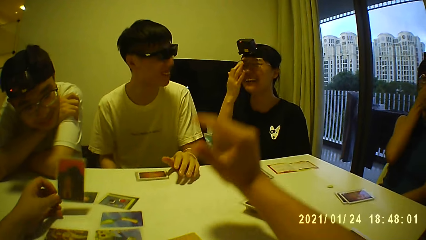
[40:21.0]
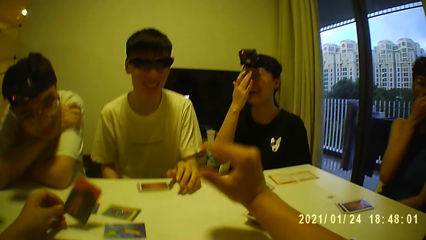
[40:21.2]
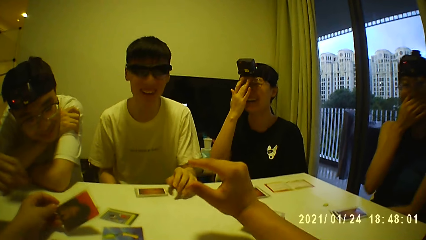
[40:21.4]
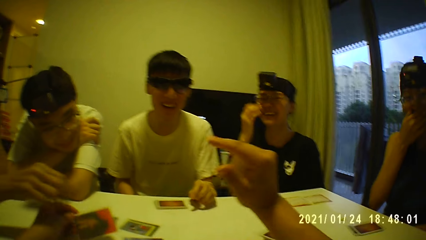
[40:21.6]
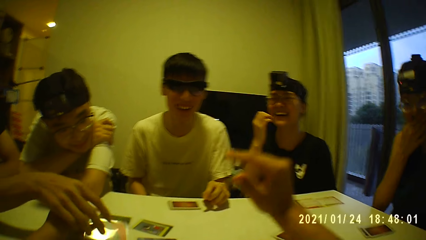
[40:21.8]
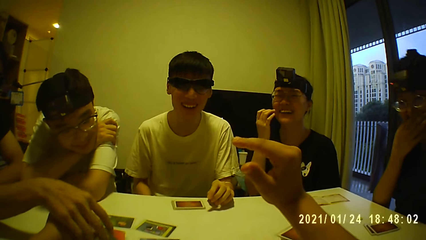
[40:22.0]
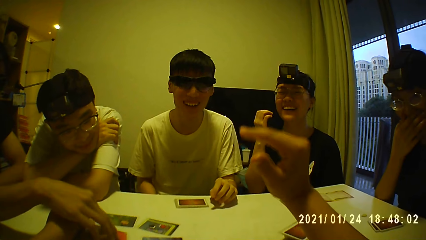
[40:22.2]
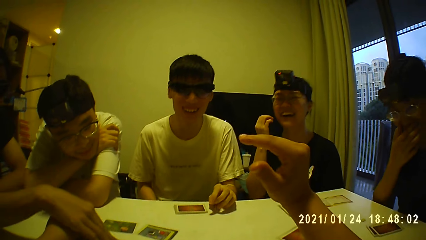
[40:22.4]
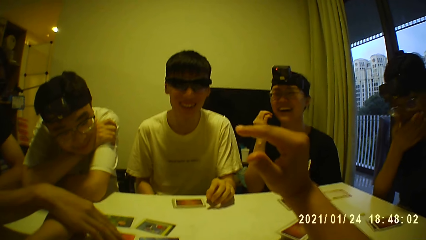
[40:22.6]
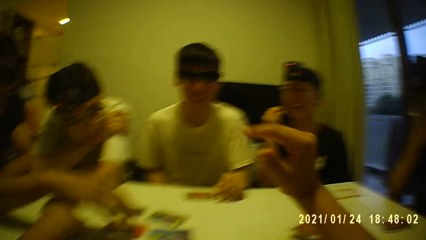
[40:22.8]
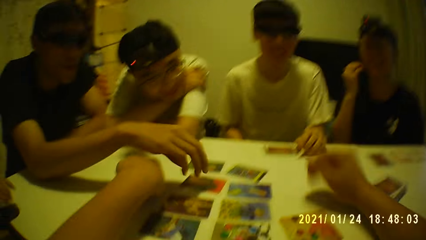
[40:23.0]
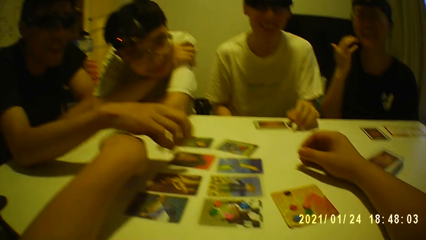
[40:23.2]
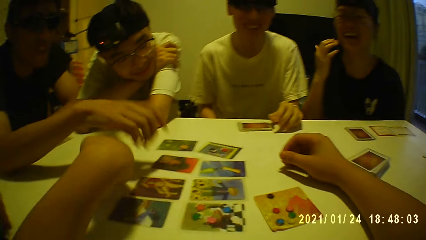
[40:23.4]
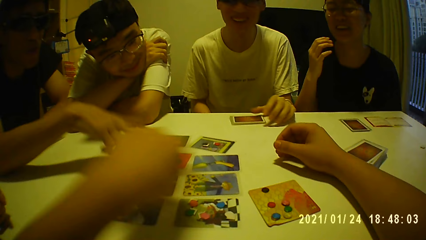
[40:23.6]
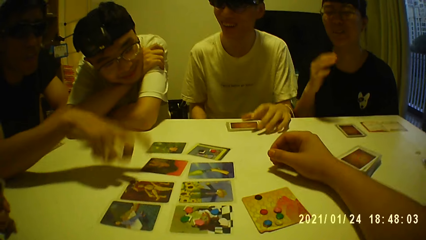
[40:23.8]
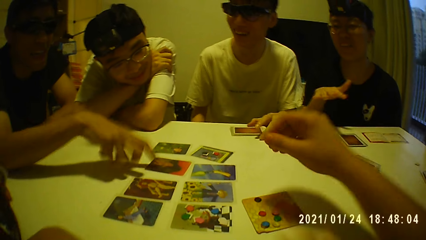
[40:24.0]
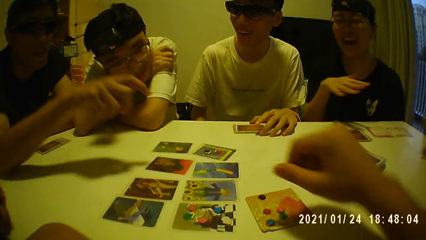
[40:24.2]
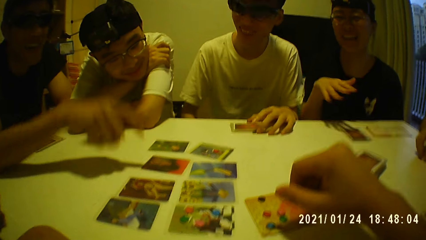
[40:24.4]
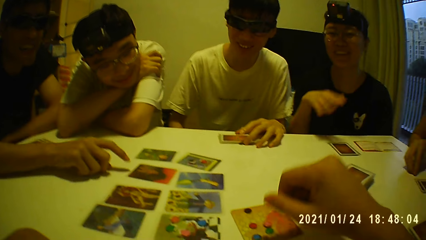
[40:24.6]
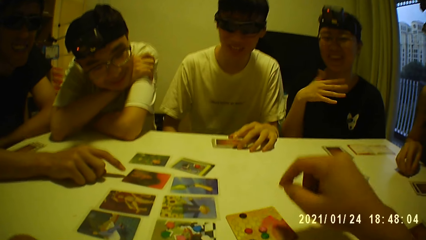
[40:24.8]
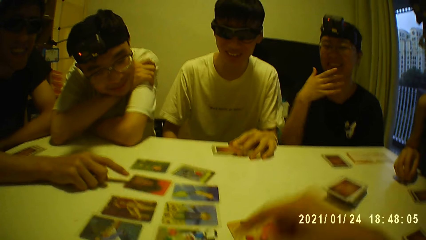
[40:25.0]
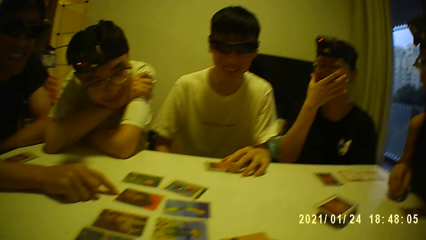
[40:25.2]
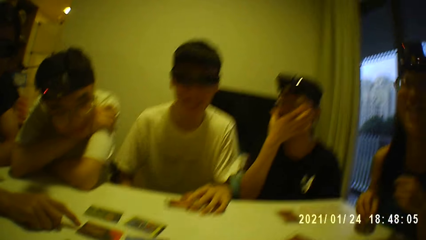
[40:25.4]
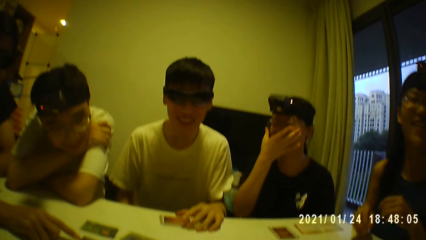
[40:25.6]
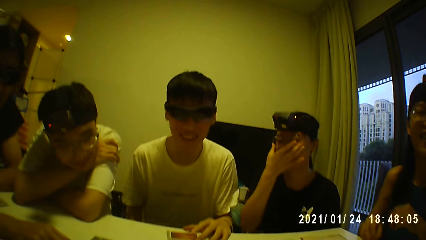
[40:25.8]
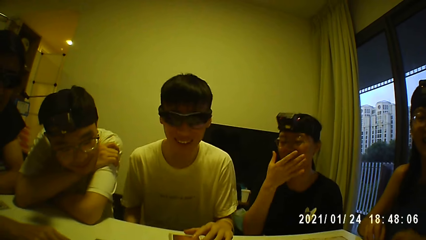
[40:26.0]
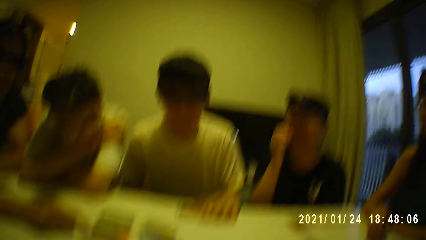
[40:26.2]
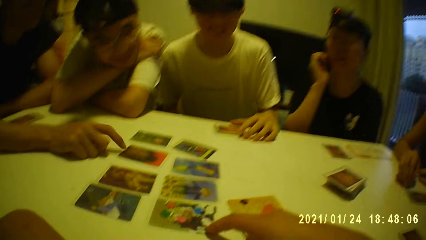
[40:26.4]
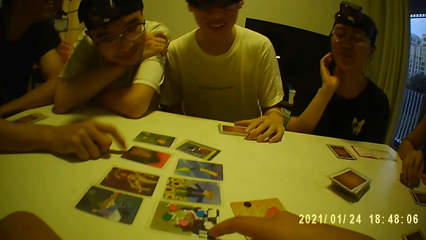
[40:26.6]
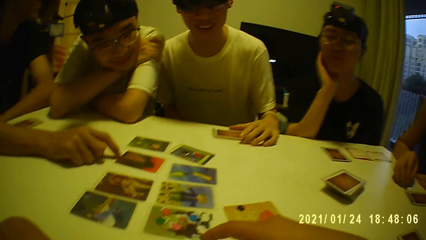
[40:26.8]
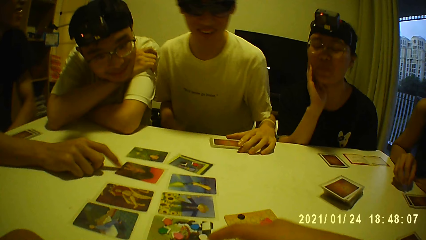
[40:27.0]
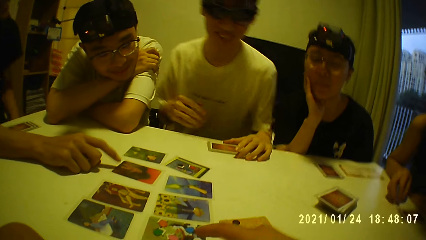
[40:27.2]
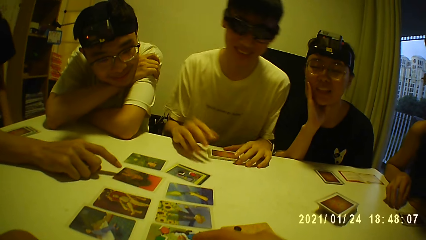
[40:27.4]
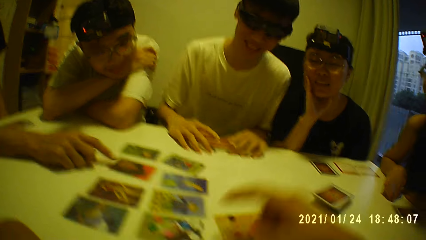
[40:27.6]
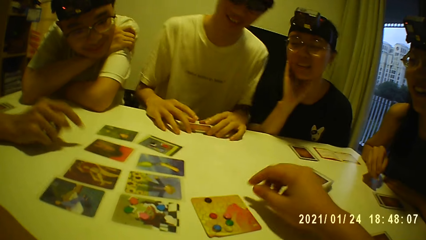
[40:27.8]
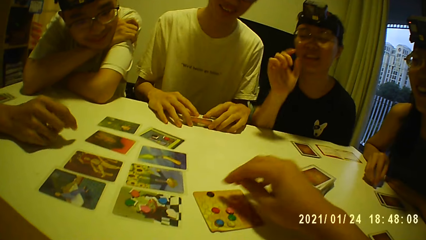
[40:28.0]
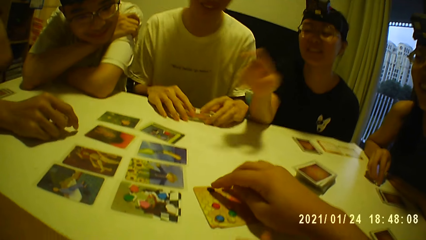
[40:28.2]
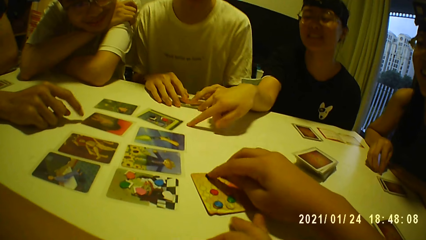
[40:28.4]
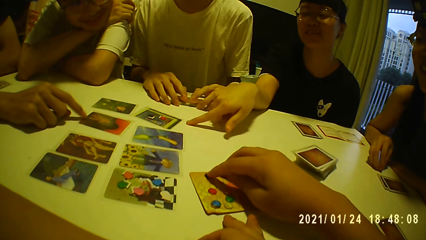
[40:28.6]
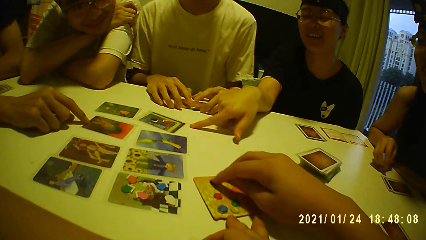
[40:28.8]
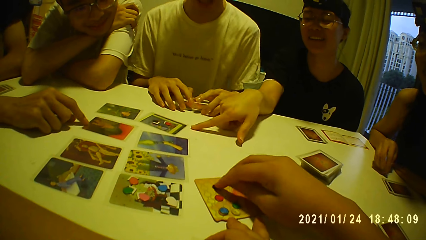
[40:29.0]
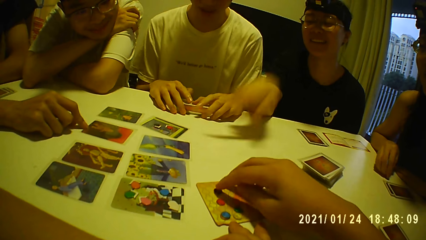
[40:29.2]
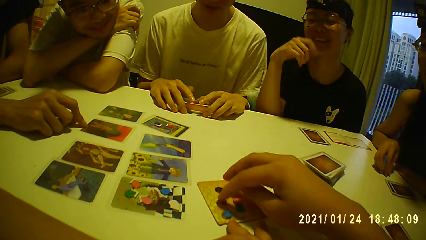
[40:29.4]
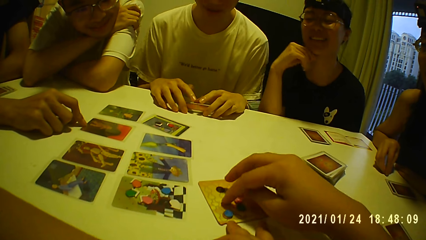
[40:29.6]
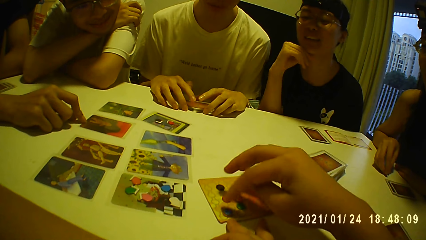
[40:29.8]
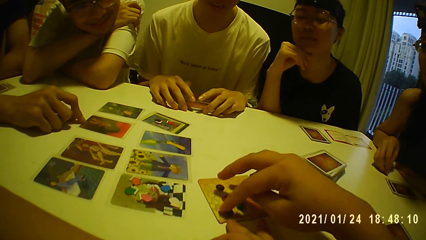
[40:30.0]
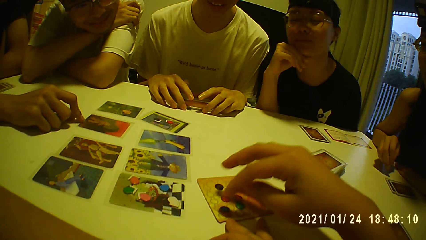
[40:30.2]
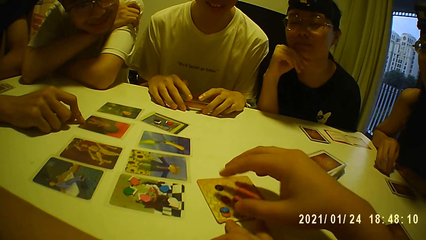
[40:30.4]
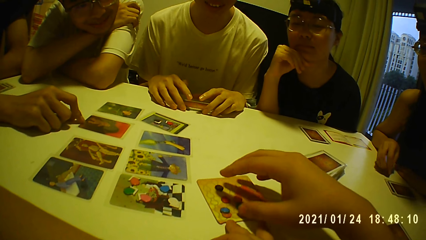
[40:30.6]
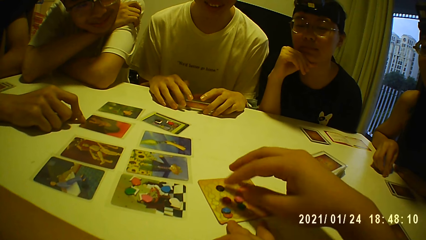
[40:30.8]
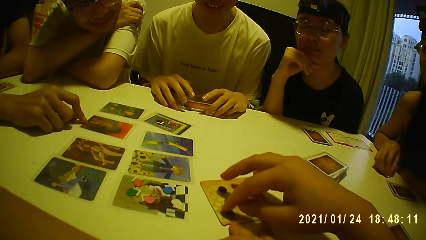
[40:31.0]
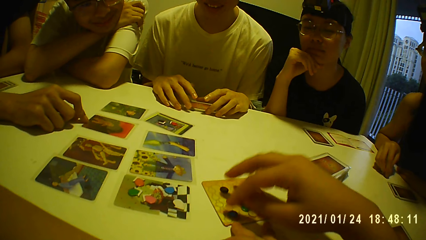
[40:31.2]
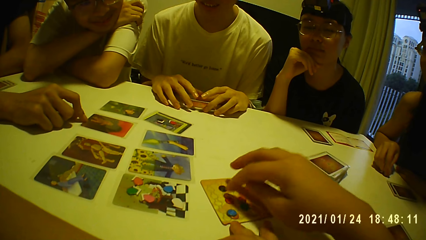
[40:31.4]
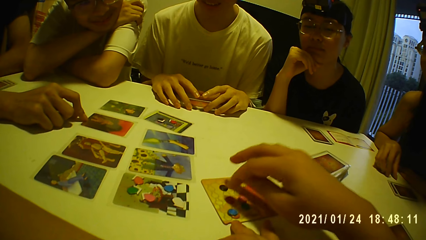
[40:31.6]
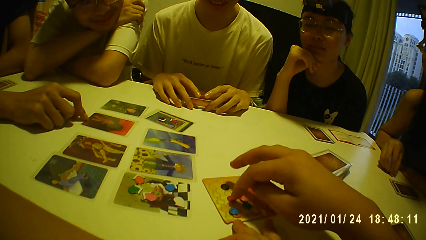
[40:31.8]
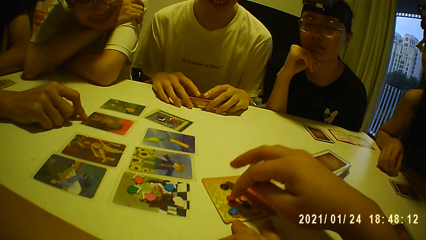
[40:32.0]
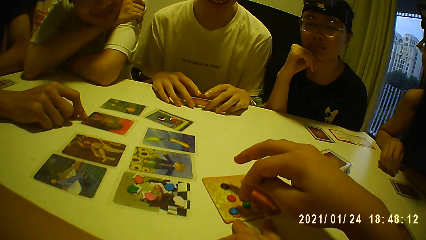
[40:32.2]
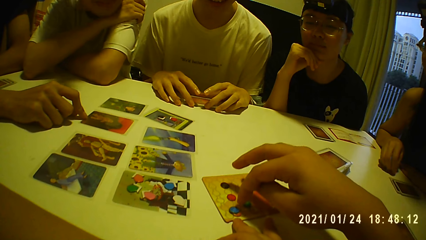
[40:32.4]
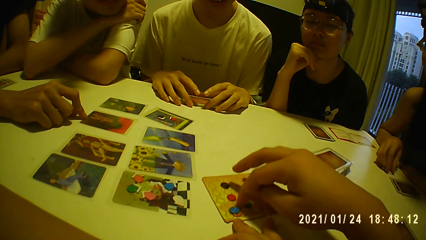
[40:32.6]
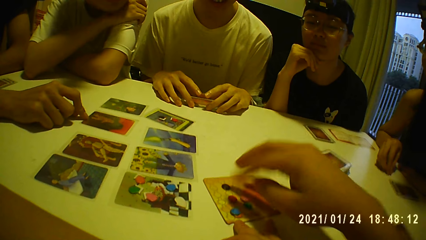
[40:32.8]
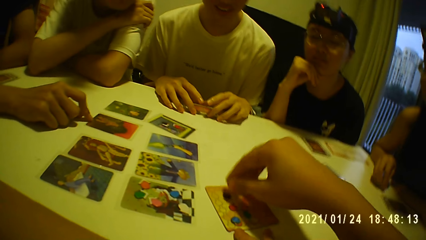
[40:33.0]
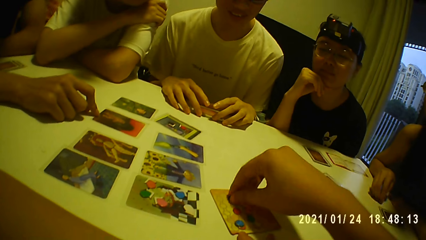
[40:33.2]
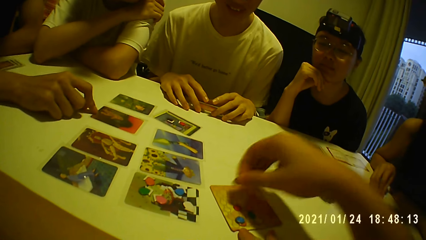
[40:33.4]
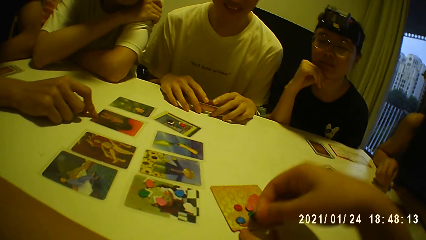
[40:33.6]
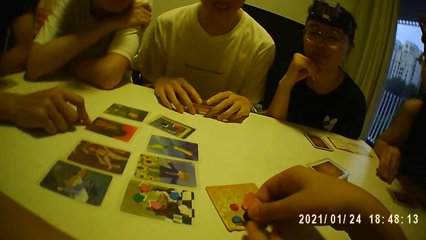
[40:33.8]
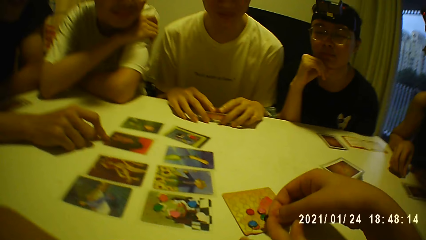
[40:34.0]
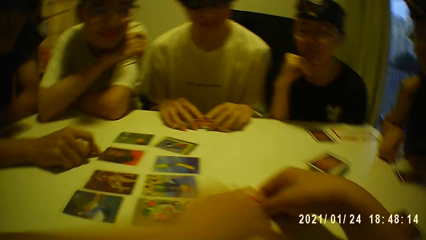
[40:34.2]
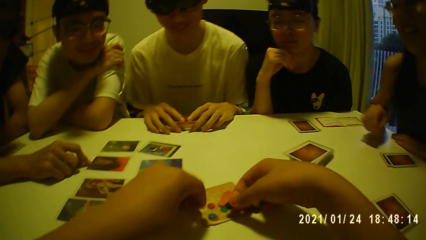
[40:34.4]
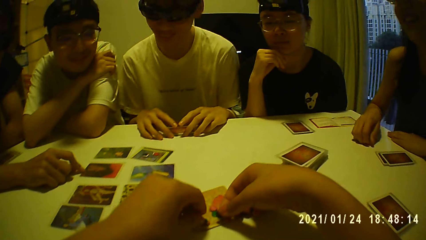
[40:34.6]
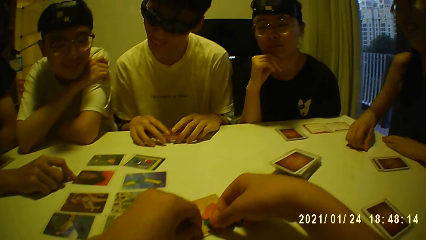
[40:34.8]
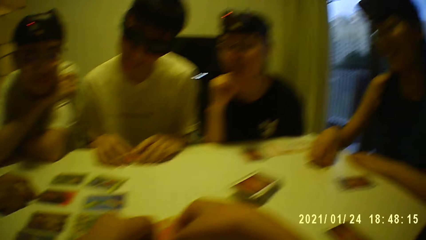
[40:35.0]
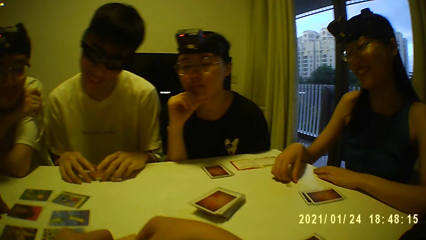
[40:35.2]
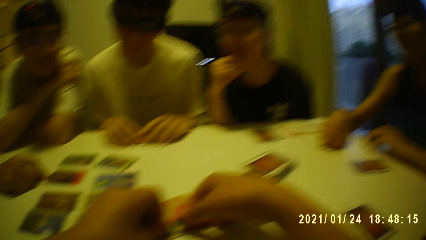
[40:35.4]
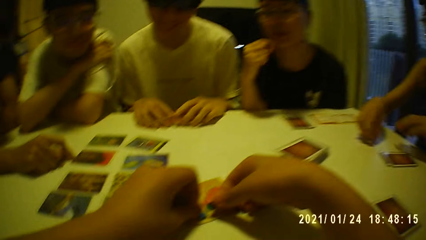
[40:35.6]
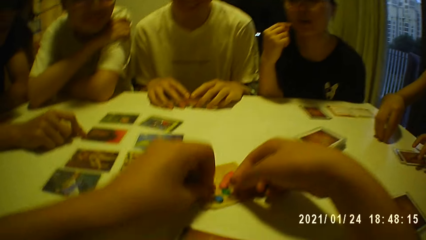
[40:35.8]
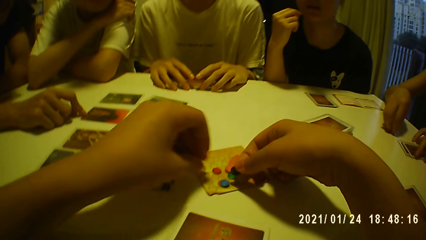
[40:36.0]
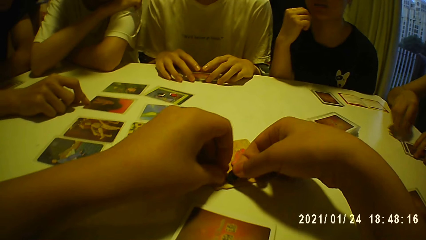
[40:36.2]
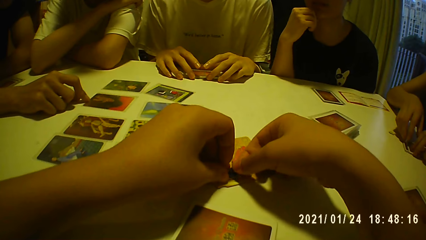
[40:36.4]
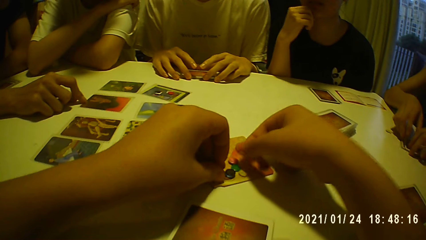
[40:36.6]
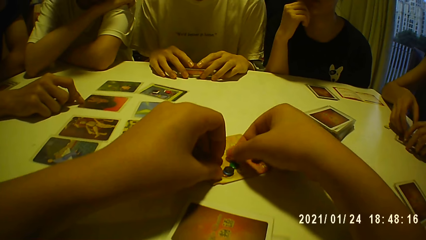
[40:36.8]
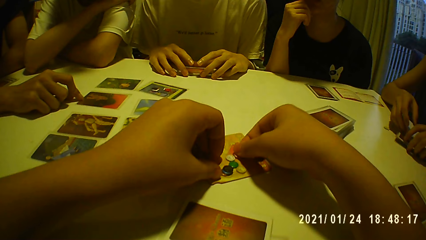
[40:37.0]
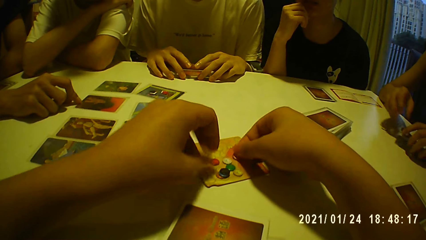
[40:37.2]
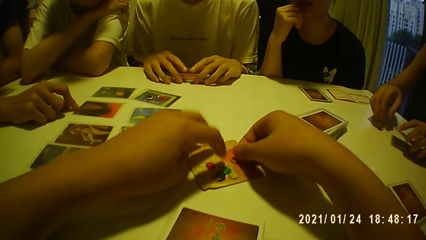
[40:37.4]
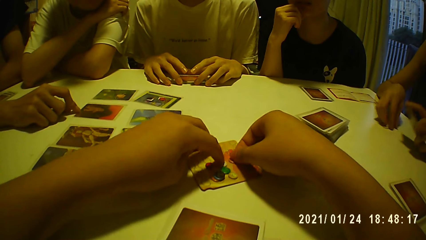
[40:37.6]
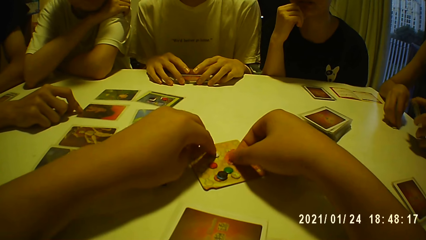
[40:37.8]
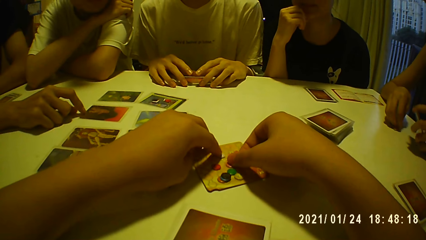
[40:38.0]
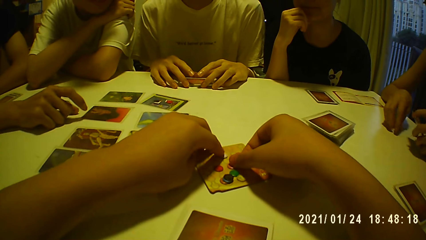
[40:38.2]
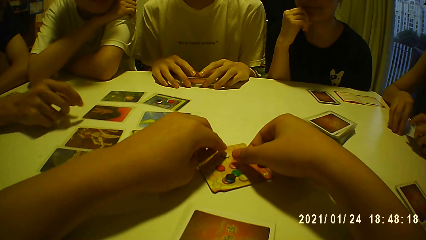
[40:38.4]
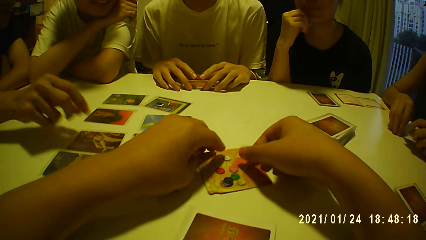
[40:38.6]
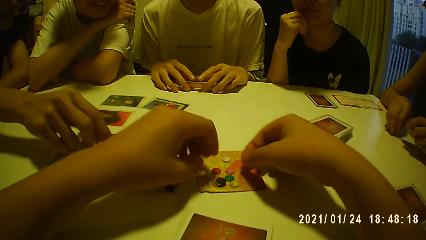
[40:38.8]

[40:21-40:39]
A woman touches her face with her right hand. The camera wearer flaps the hand. He drops the card on the table with his left hand. A man touches the card in the camera wearer's hand with his right hand. Another woman converses with the camera wearer. The first woman touches the token on the table with her right hand. The camera wearer holds the poker chip on the card. The other woman touches her face with her right hand. The camera wearer converses with the group of people. He touches a card on the table with his right hand. Another man touches the cards on the table with both hands. The other woman touches the table with her right hand. The camera wearer arranges the poker chip on the card with the hand. He touches tokens on the card on the table with his right hand. The other woman puts her right hand on her chin. The camera wearer picks a token from the card on the table with his right hand, drops the token on the card on the table with his right hand, and moves the token on the card on the table with both hands. The first woman places her left hand on the cards on the table. She holds the cards with both hands. She holds the cards with her left hand. She touches the token on the table with her right hand.
